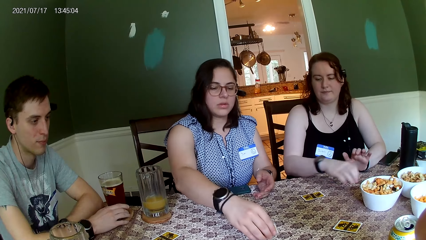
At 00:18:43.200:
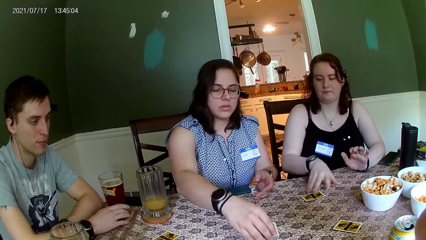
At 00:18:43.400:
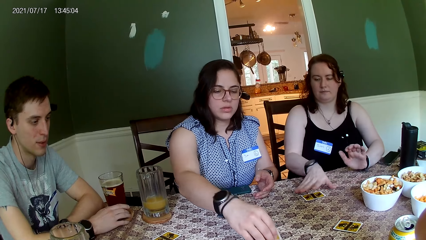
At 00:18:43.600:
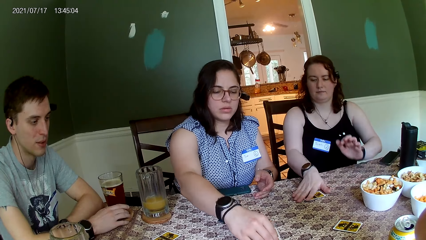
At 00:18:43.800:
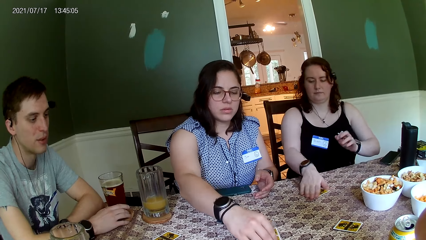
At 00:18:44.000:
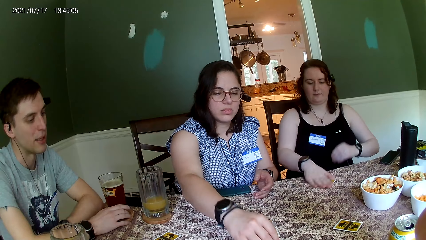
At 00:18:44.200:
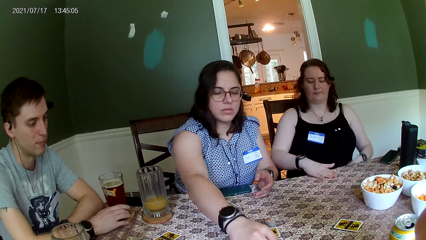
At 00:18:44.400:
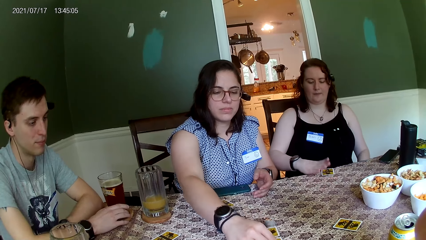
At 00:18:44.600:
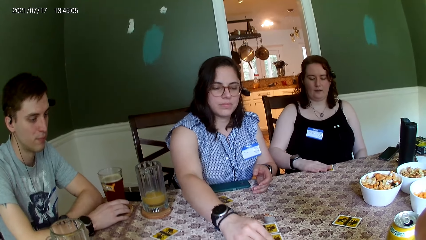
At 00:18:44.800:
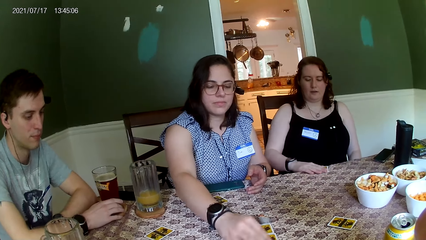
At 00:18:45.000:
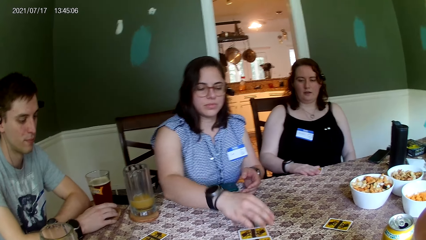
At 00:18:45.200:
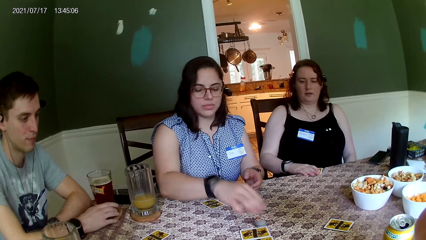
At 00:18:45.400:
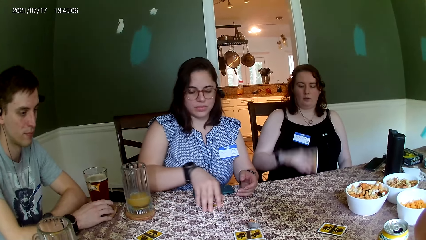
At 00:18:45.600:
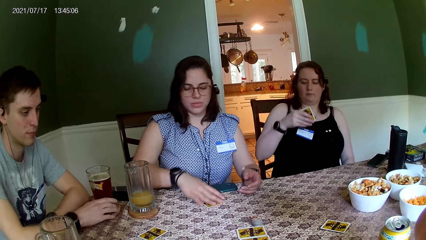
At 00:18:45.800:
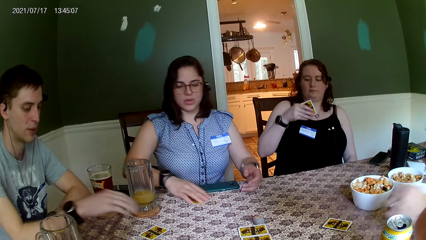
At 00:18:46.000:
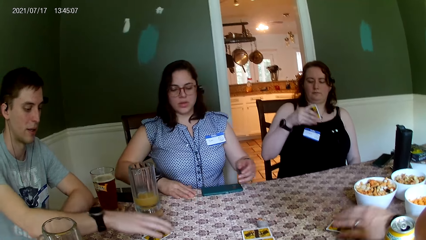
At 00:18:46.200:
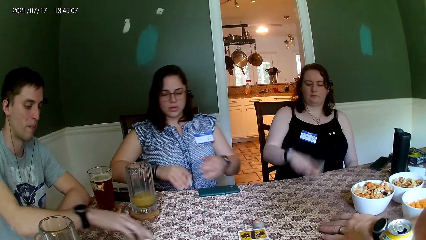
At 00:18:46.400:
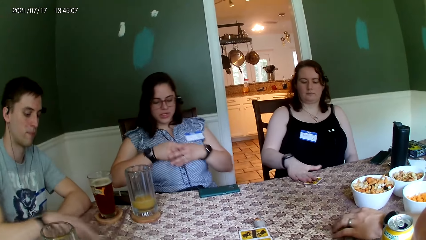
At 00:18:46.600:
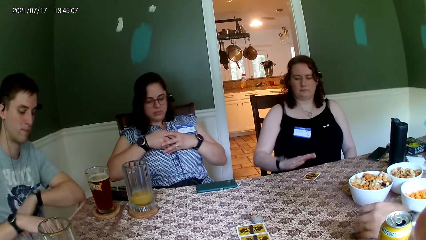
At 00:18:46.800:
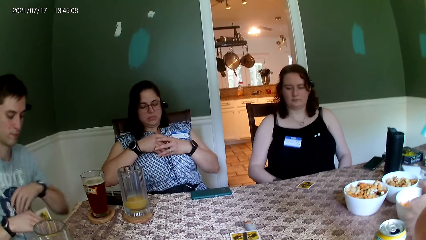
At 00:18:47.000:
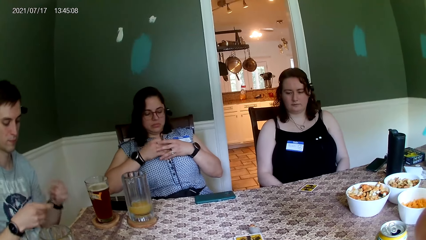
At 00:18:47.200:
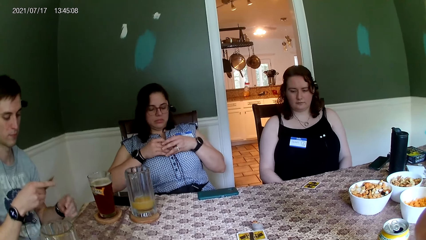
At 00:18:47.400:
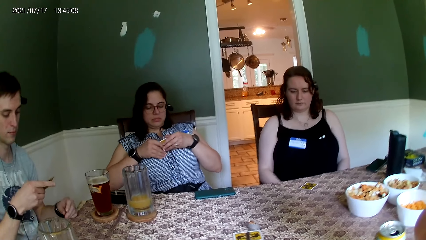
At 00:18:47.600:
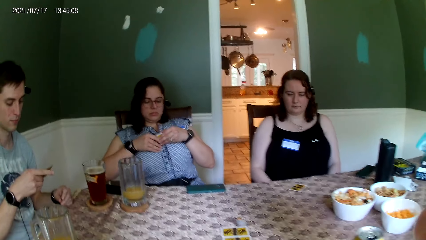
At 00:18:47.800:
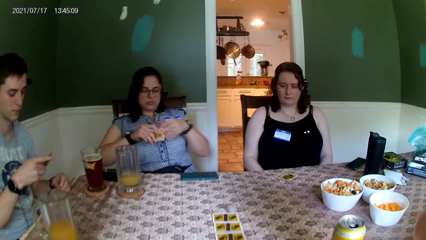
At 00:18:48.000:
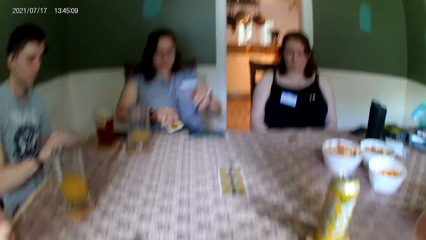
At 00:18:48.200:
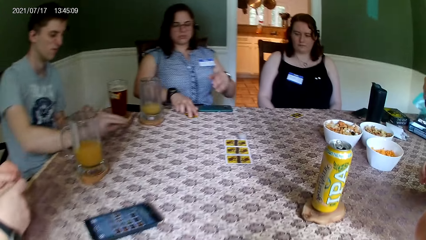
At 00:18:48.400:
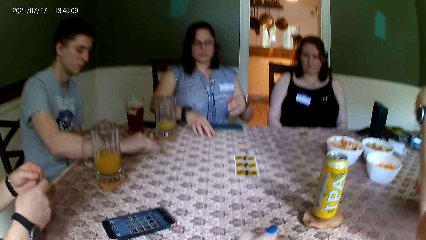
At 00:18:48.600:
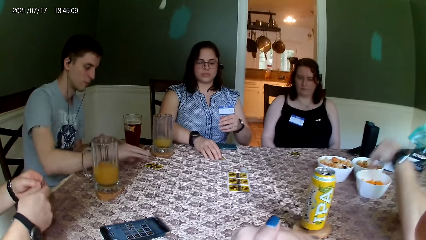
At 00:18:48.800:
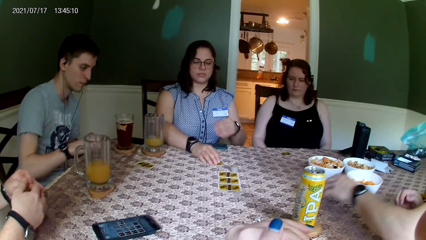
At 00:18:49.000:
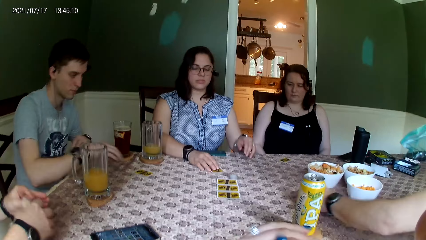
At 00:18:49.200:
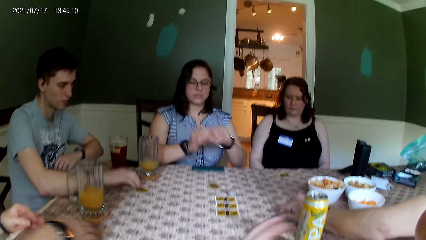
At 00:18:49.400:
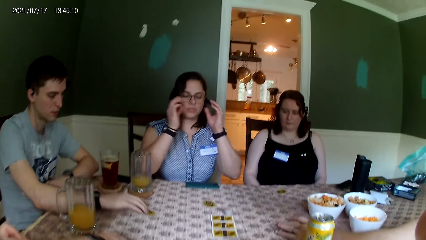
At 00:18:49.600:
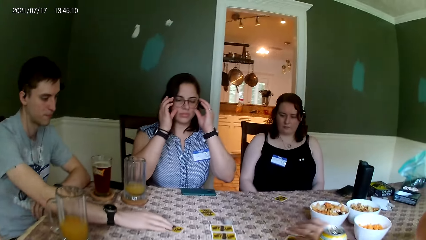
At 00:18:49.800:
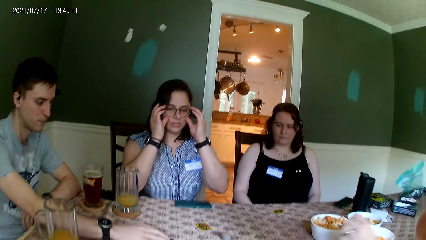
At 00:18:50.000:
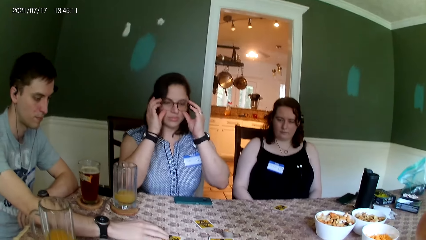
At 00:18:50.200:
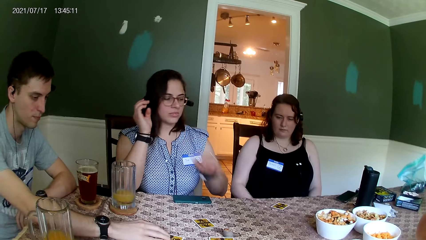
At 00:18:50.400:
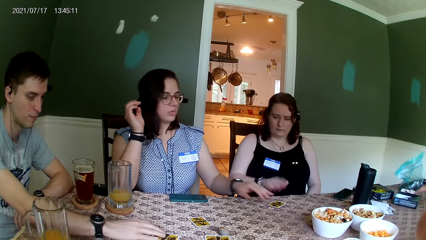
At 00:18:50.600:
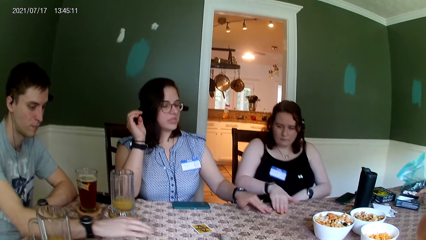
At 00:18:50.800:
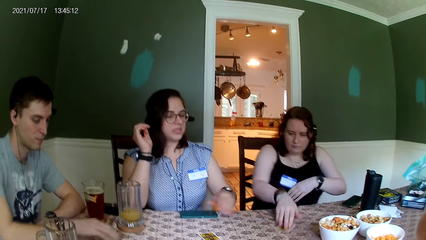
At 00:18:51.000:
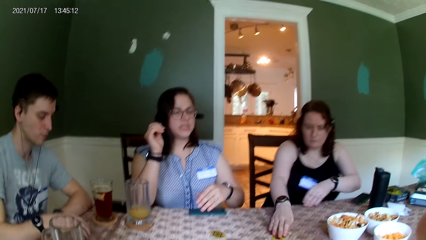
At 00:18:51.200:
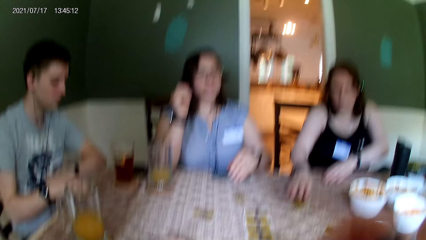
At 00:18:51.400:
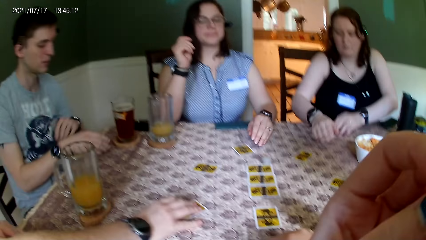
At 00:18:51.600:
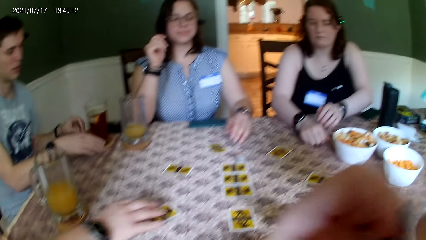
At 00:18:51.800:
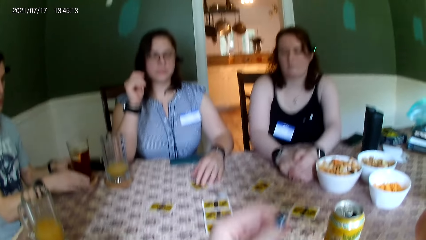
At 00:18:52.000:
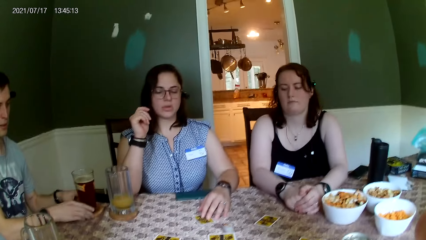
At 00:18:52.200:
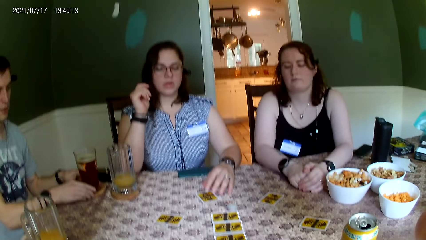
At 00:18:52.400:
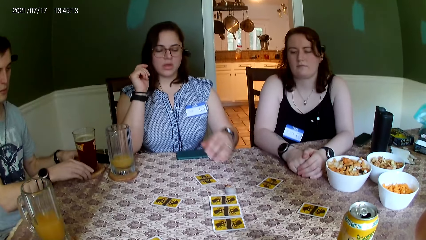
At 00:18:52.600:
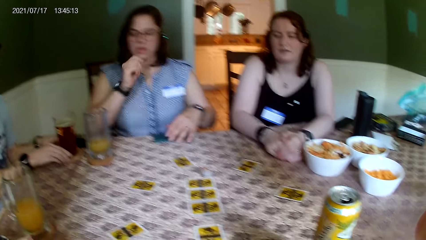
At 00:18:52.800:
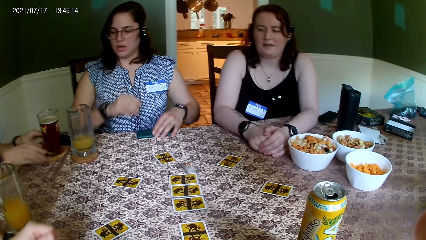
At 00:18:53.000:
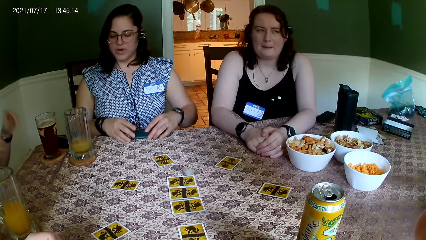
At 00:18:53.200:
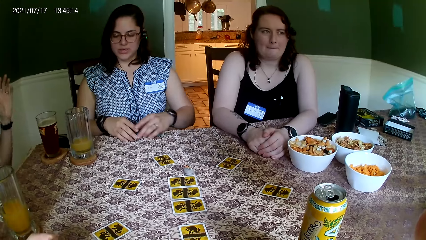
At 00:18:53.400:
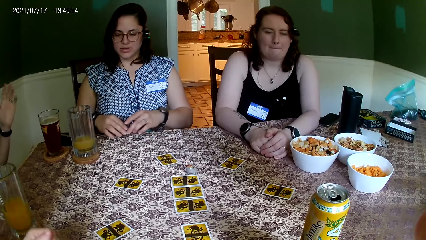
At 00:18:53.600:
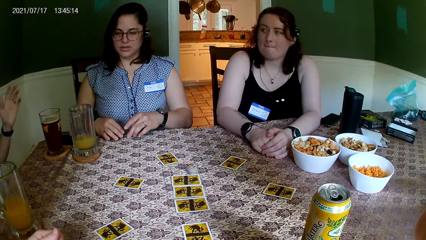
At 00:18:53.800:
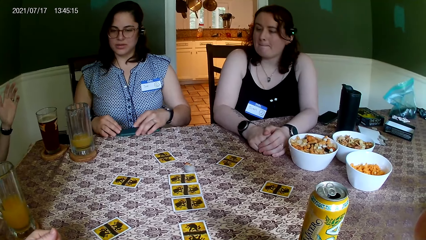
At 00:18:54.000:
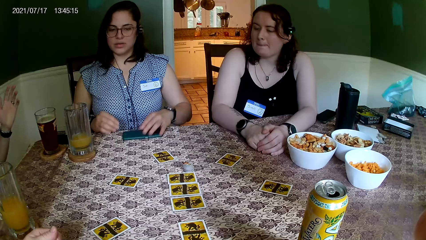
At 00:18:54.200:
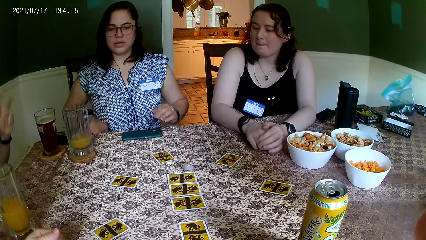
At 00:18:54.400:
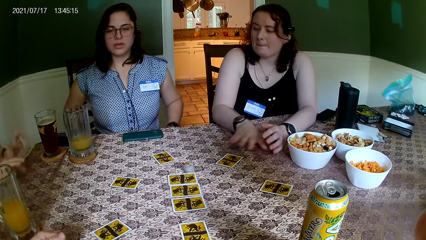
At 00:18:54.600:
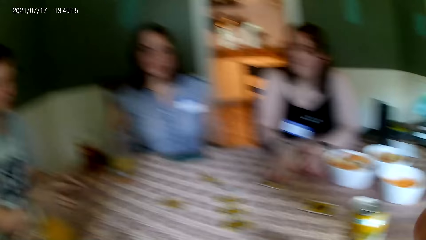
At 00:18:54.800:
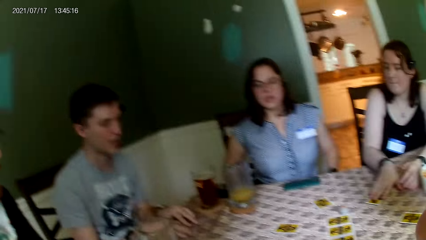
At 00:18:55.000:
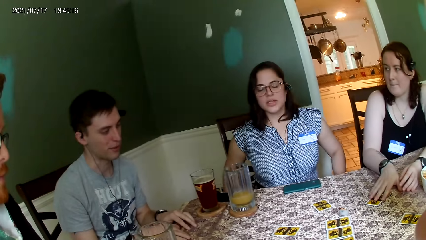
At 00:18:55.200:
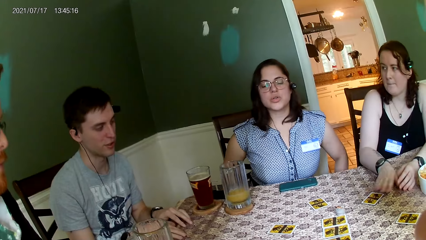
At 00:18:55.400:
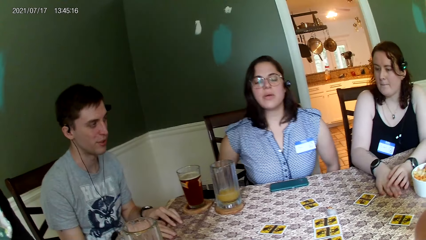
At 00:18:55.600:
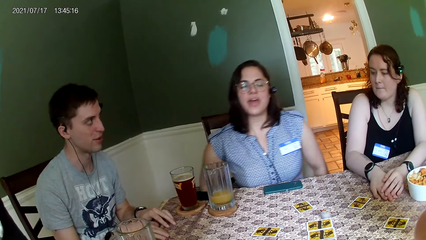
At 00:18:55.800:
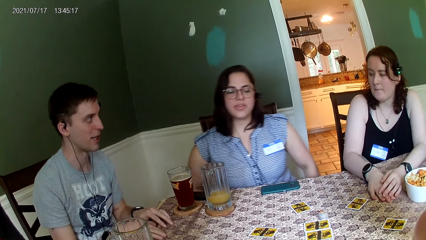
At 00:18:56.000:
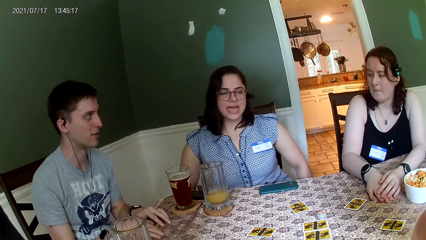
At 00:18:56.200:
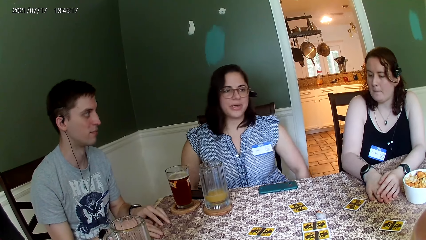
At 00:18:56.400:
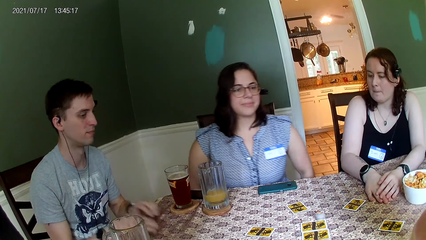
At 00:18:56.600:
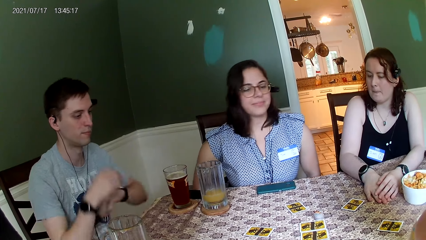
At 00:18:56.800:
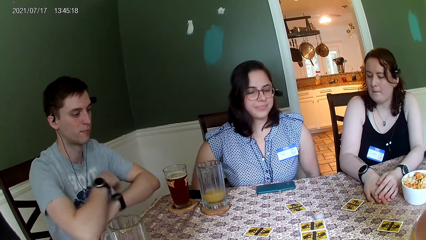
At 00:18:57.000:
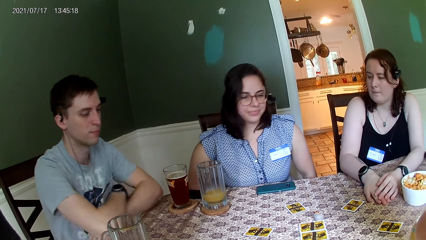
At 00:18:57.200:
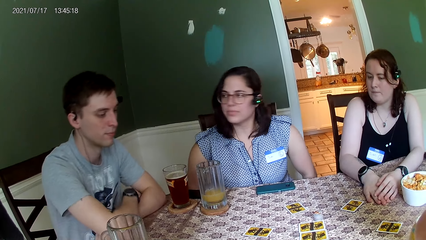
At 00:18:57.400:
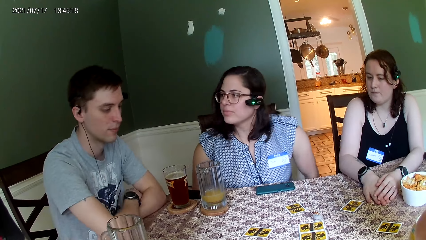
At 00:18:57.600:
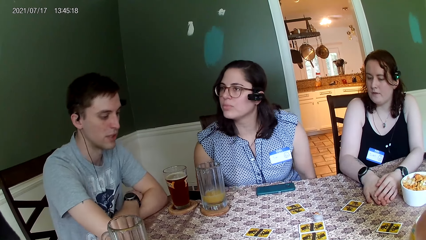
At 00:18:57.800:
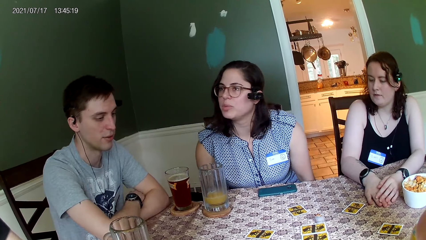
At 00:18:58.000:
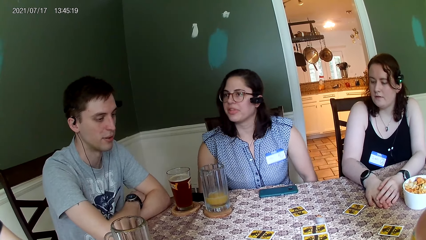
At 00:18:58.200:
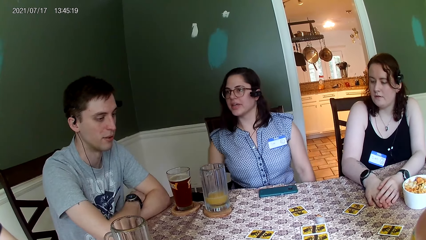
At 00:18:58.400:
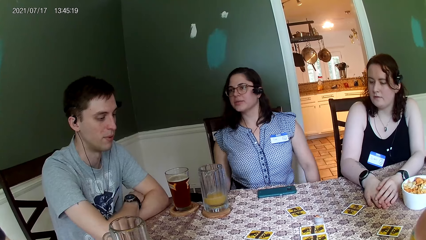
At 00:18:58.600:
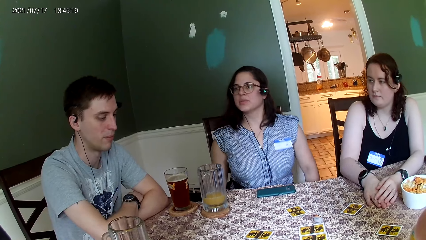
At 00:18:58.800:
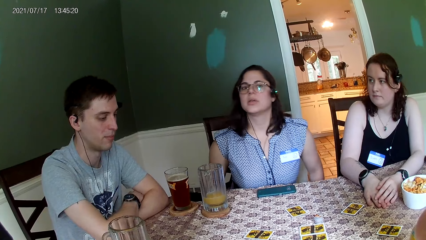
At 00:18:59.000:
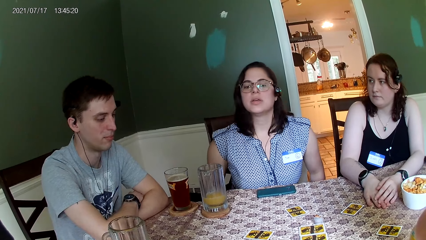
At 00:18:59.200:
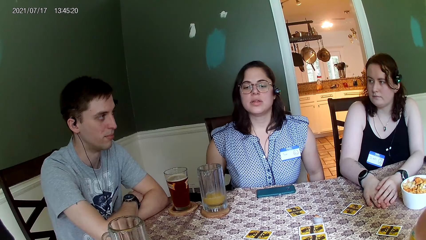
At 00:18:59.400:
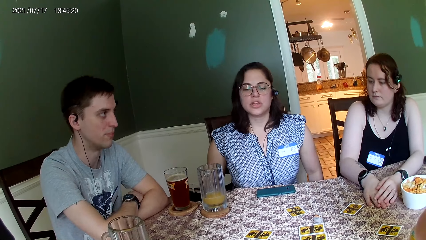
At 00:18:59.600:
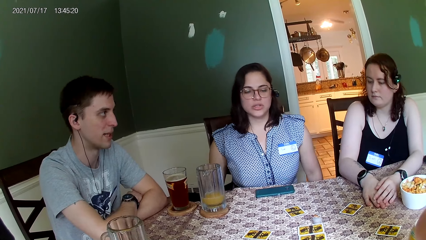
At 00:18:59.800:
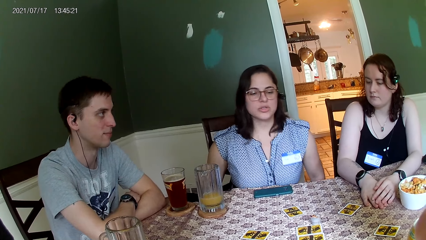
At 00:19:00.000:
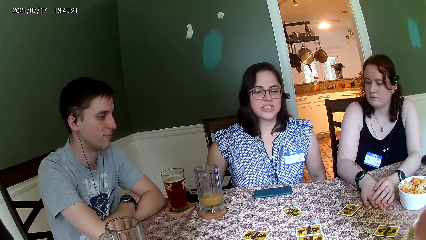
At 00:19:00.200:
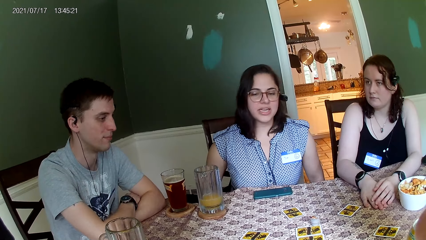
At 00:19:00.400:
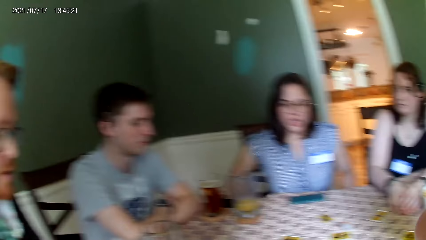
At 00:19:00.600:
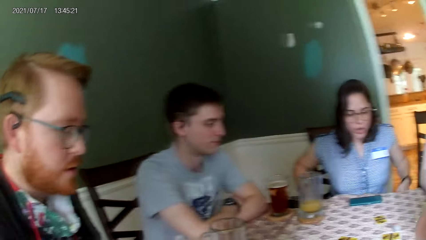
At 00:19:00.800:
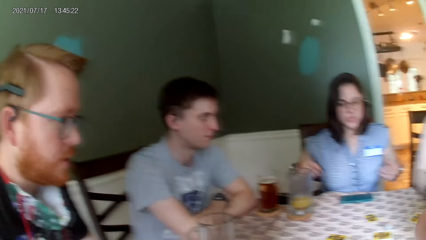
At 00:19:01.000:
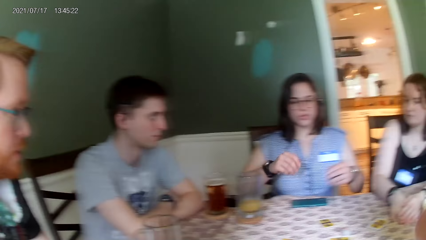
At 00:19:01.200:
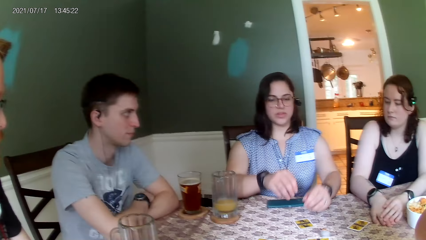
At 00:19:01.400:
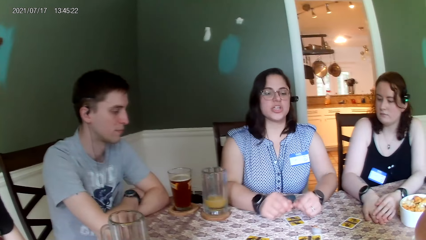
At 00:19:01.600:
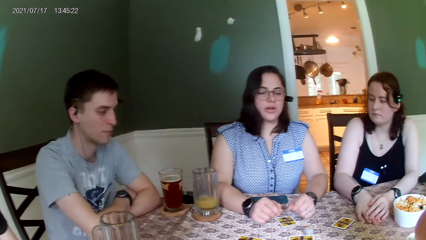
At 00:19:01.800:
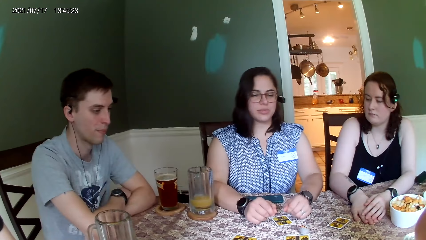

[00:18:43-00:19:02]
The woman places the cards in her right hand on the table. Another woman picks a card from her left hand with her right hand. The first woman picks a card from the table with her right hand. A man picks a card from the table with his right hand. The other woman places a card on the table. Another man picks a card from the table with his left hand. The first man places a card on the table. The first woman places a card on the table and picks a card from the table with her right hand. The first man touches a card on the table with his right hand. The second man picks a card from the table with his left hand. A third man picks a card from the table with his left hand. The first woman slides a card on the table. The other woman places the card in her right hand on the table and slides a card on the table. The camera wearer raises a hand. She touches her face with her left hand. A fourth man places a card on the table. The camera wearer interacts with the first woman and the other woman. The first woman moves the phone on the table with both her hands. The camera wearer stares around. The first woman converses with the group of people on the table. The camera wearer interacts with the first woman.
